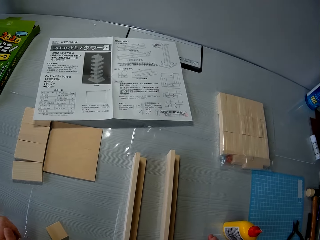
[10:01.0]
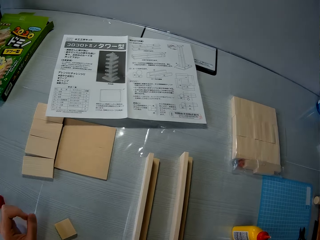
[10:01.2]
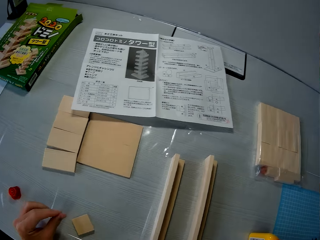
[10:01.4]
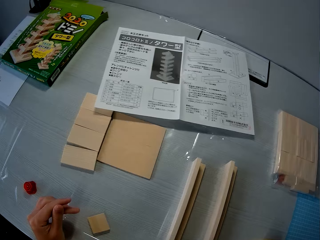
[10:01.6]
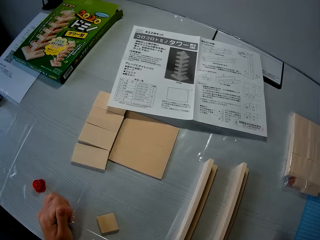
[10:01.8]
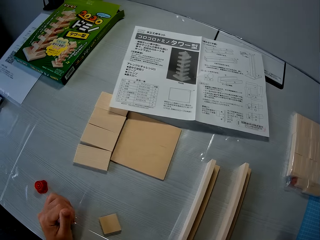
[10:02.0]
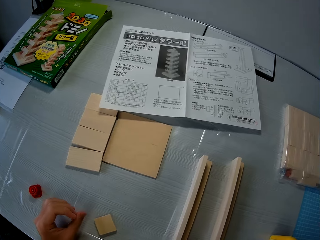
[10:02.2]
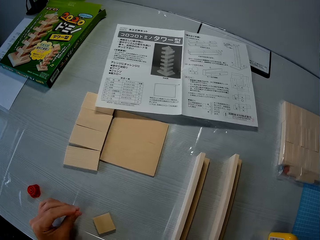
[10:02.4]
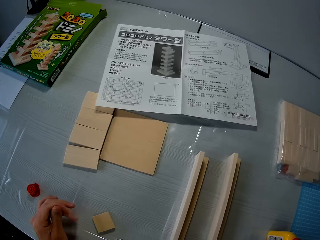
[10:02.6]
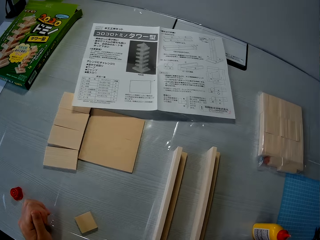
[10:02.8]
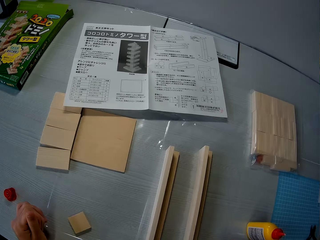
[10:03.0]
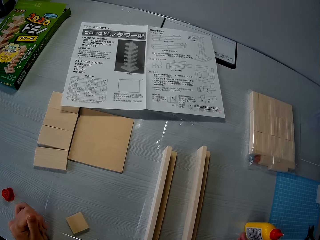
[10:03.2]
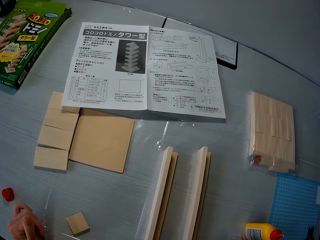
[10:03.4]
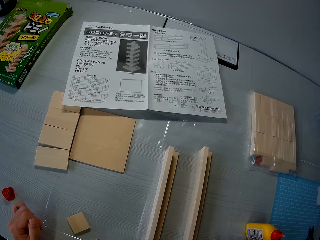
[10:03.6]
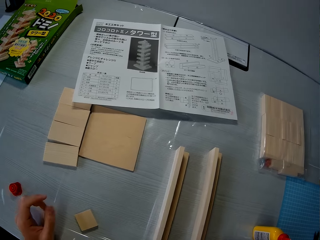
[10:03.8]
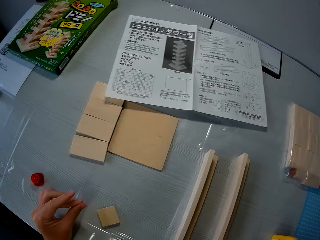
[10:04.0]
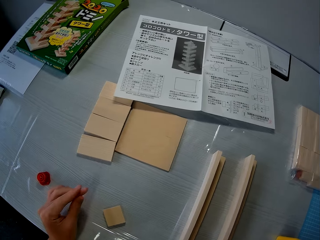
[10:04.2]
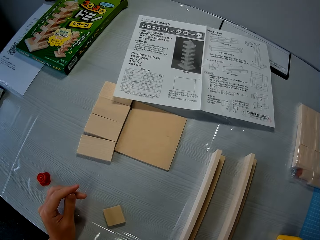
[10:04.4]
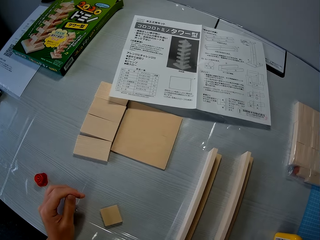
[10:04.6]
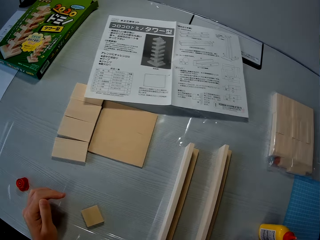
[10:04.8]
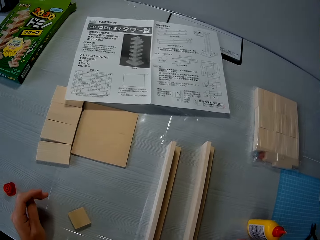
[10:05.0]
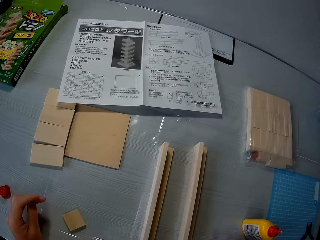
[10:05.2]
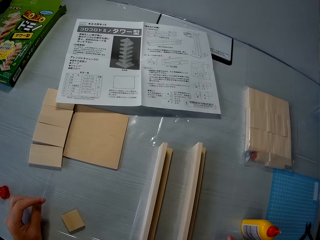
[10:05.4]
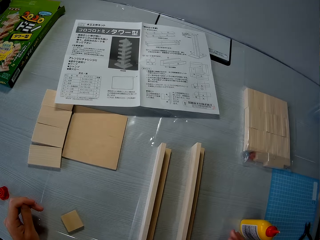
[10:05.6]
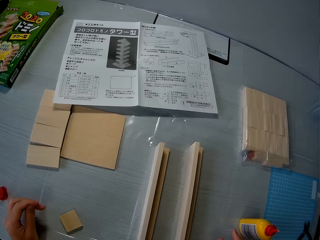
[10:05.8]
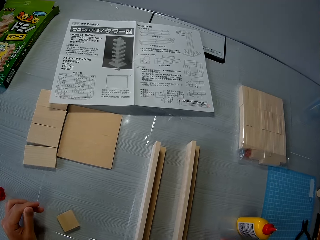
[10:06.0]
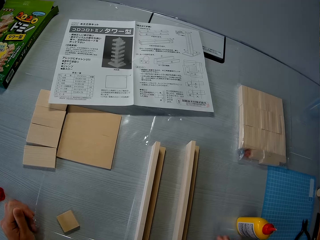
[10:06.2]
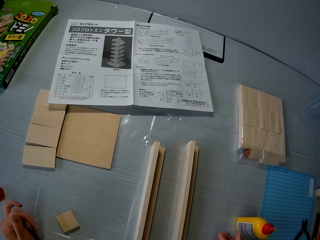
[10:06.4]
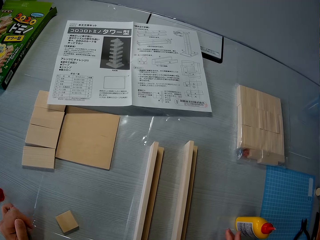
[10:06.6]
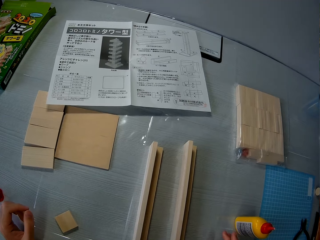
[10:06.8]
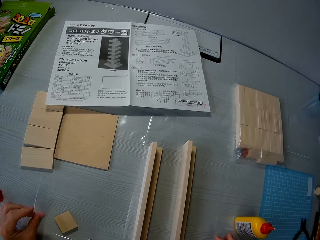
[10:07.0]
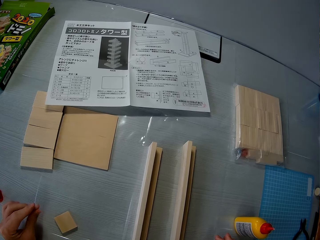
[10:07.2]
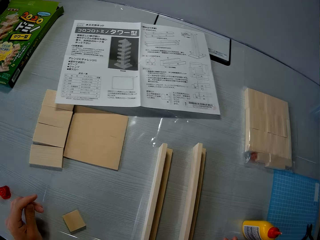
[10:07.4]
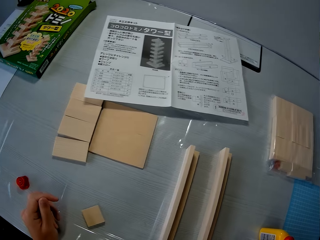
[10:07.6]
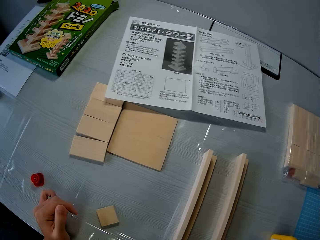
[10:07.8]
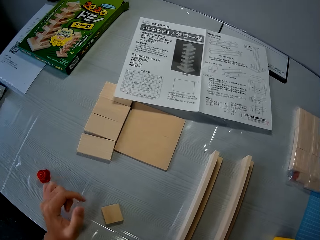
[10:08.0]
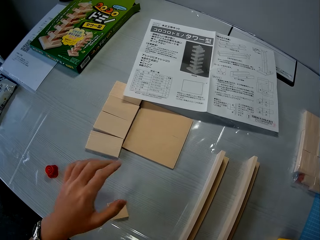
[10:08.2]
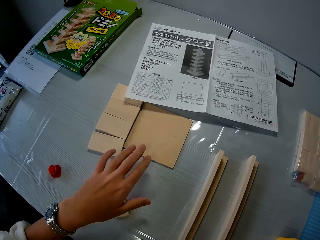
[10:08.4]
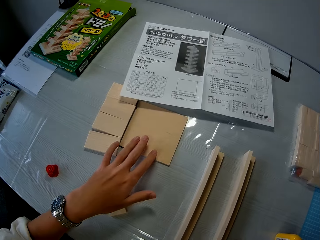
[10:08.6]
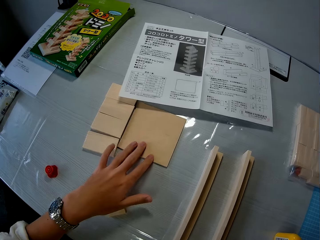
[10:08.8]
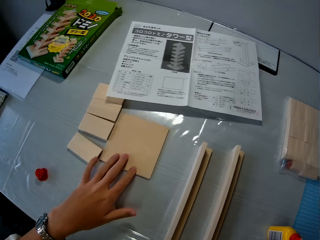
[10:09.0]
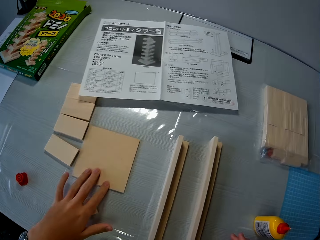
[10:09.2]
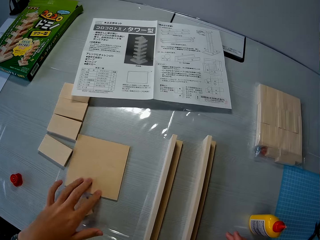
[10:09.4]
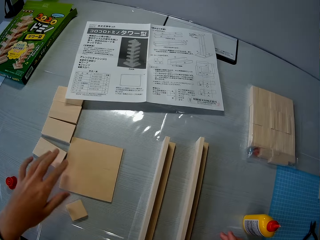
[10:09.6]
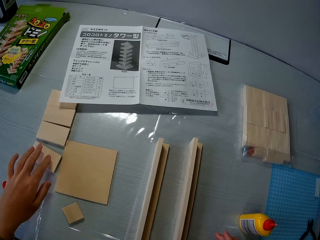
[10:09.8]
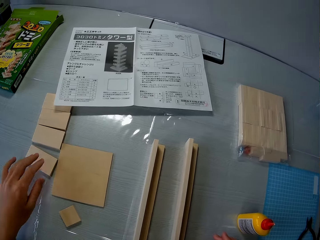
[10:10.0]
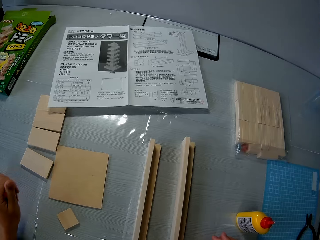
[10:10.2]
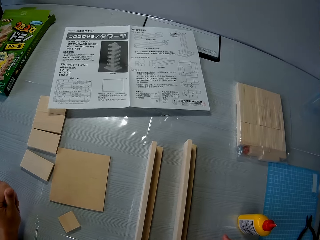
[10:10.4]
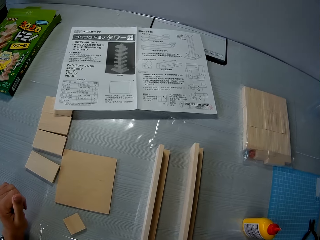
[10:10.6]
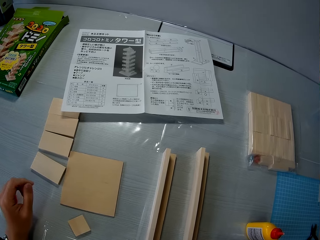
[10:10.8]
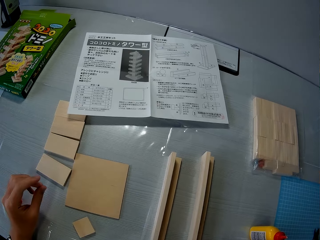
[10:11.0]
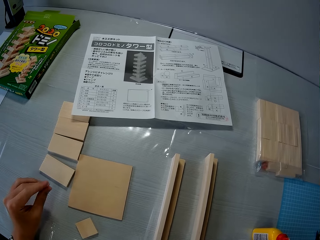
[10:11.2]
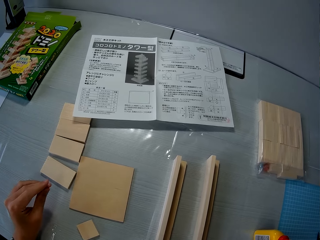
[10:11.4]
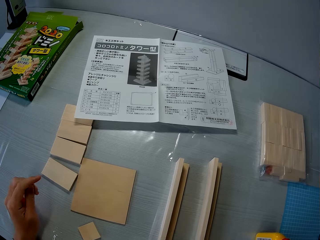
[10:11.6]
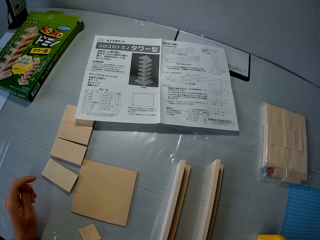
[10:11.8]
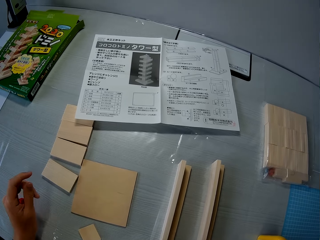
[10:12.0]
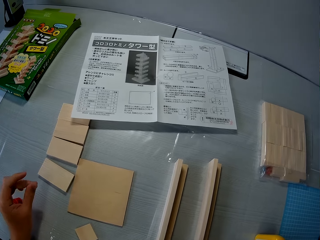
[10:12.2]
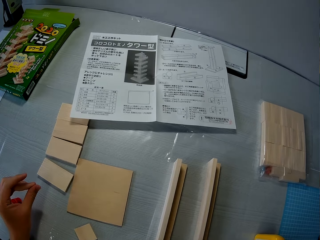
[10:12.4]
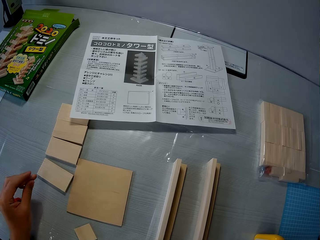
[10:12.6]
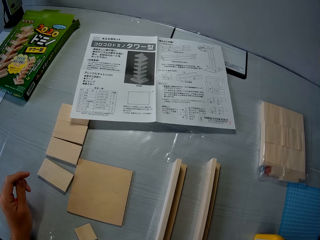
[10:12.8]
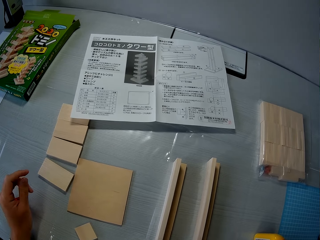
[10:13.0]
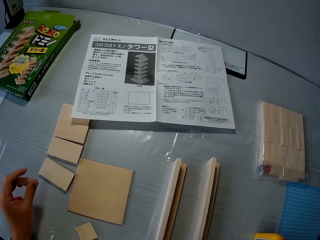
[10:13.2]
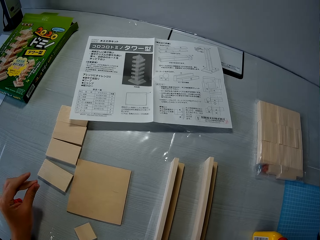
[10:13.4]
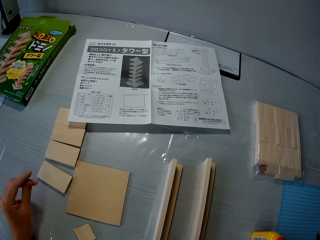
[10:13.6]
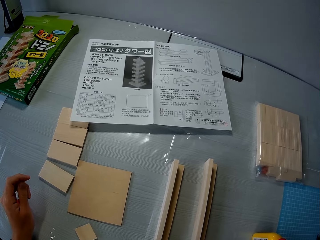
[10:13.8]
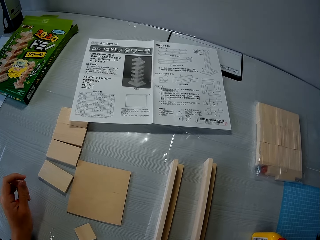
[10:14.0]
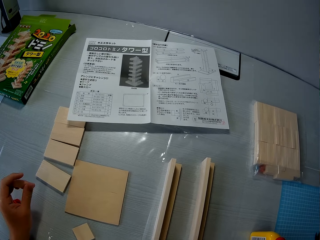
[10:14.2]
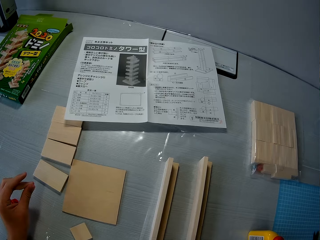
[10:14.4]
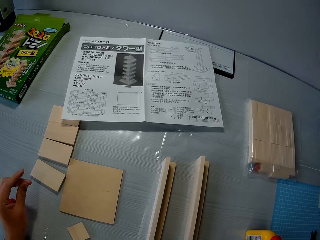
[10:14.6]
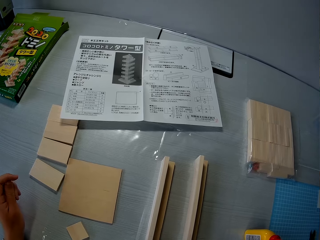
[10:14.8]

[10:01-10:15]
The camera wearer moves a wood on the table. They pull a cardboard. They touch a small cardboard. They rub the fingers.

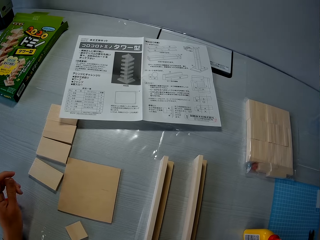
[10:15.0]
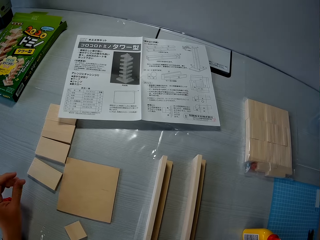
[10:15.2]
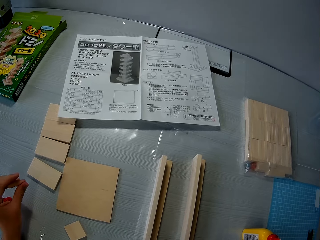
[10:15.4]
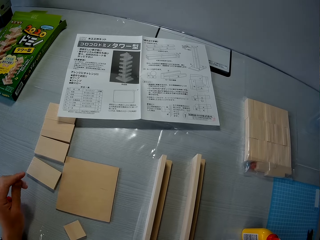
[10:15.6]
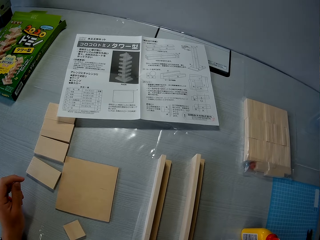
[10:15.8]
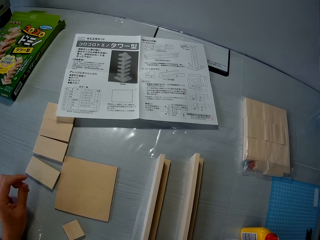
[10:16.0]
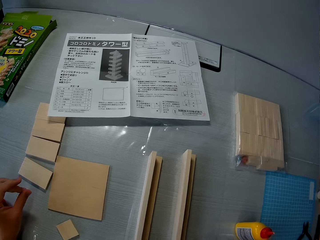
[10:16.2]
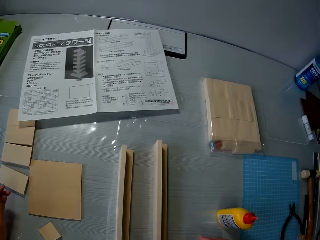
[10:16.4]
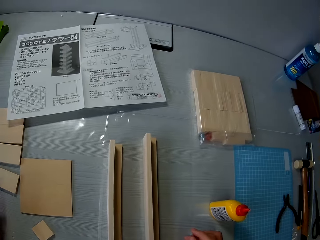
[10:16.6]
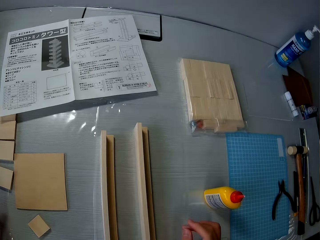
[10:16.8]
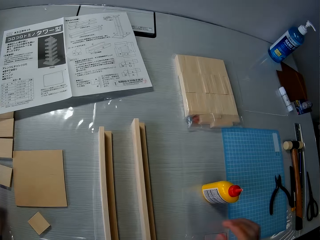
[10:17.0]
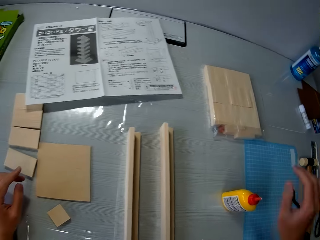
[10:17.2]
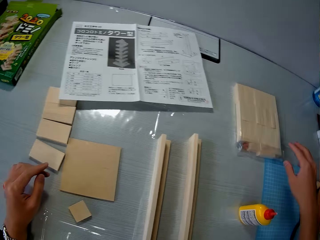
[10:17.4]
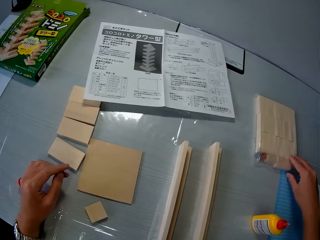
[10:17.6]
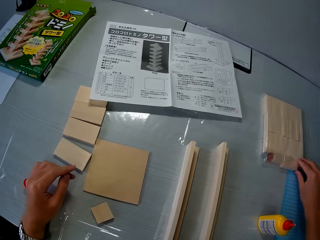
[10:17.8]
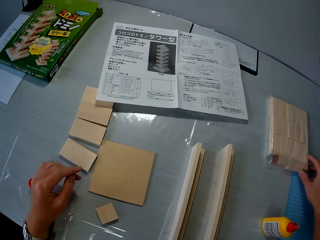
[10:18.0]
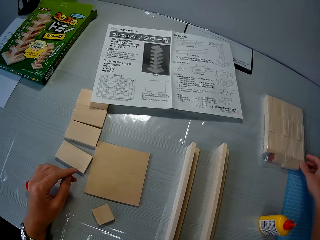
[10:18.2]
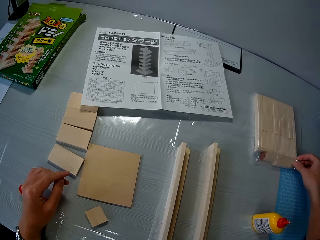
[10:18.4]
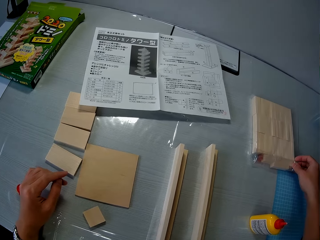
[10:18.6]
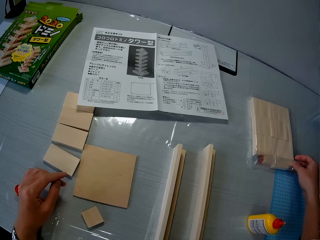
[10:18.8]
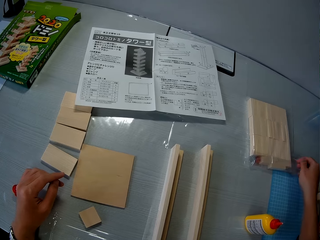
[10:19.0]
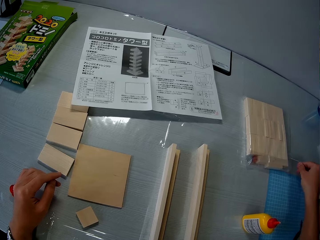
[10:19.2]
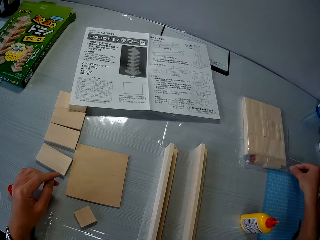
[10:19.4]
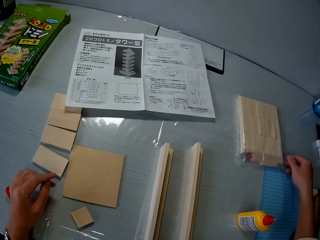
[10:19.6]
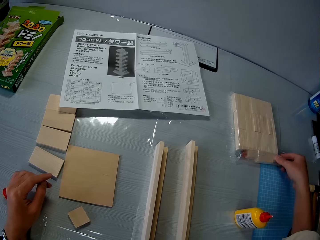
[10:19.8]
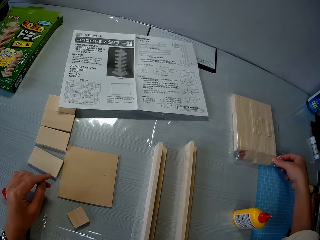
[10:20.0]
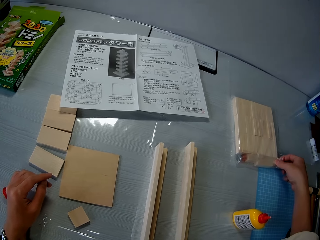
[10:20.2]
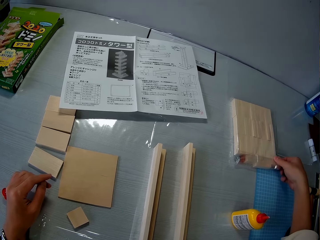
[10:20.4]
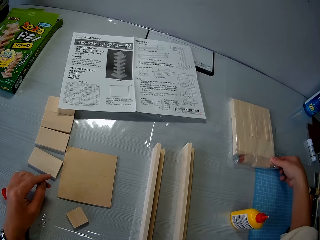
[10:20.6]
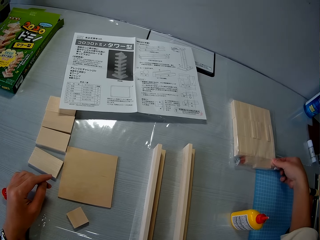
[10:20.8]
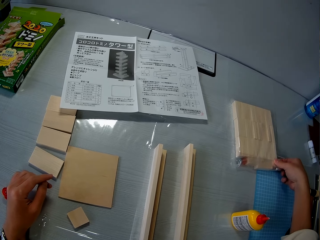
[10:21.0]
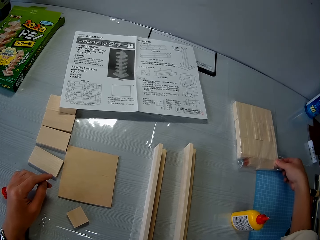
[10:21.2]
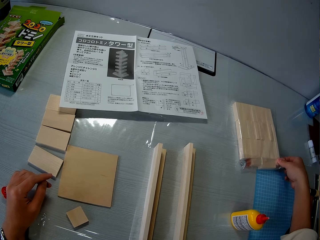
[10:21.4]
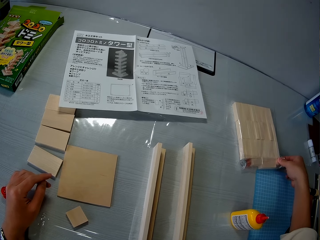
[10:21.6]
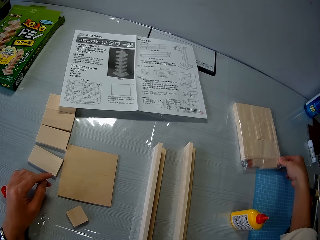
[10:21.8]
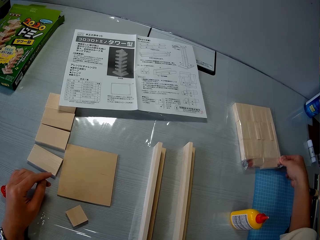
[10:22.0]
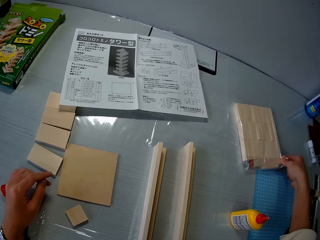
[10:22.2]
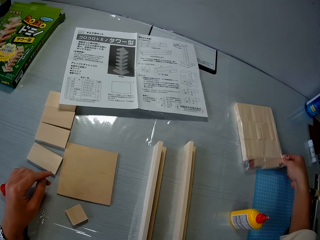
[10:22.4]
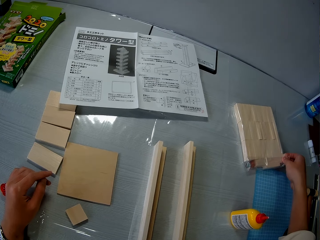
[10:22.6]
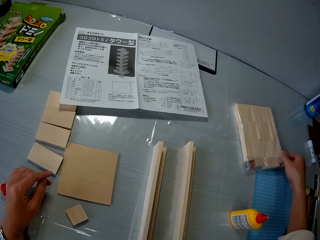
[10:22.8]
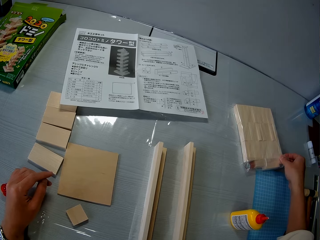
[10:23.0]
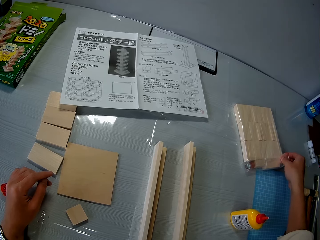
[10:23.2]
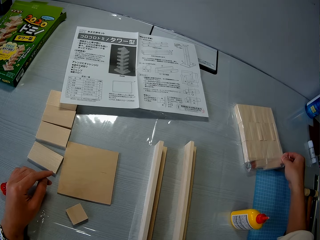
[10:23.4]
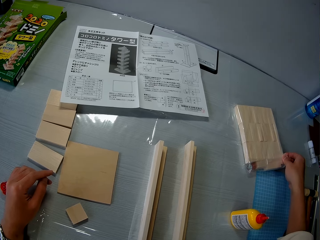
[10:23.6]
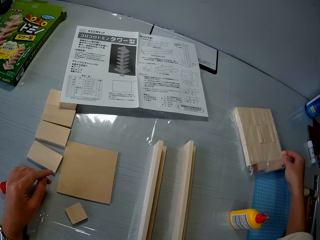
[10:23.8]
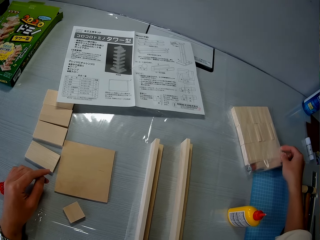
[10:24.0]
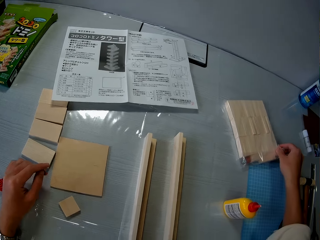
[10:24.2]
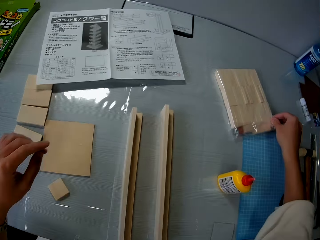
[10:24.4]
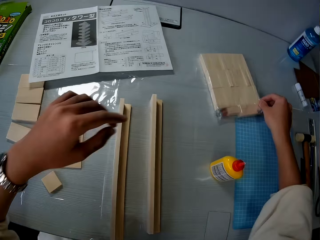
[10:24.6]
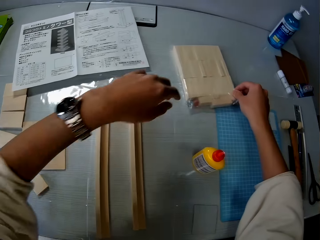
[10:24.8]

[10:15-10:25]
The camera wearer touches the packed cardboard. They open a nylon or paper bag on the table. They touch the packed cardboard to the edge.
